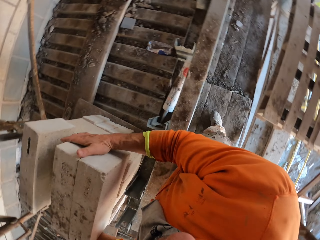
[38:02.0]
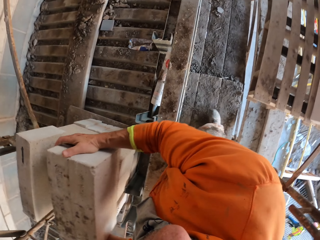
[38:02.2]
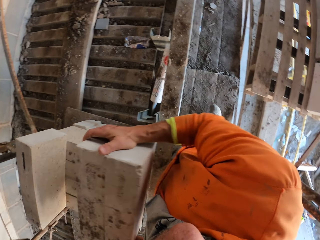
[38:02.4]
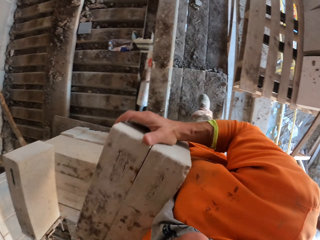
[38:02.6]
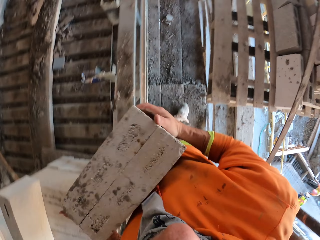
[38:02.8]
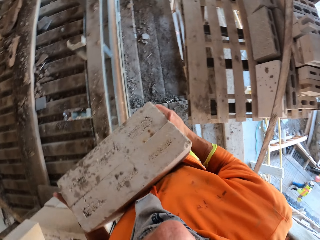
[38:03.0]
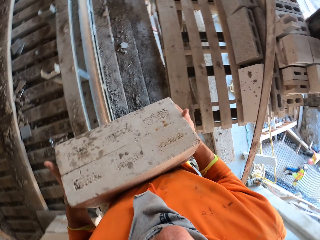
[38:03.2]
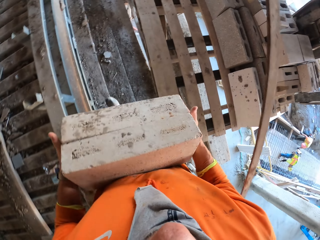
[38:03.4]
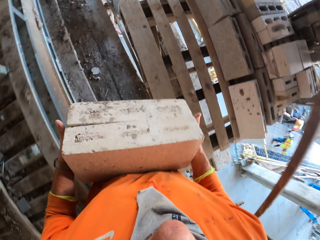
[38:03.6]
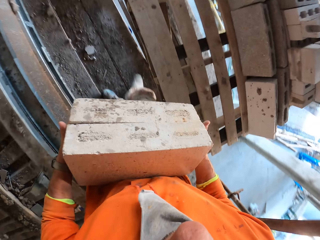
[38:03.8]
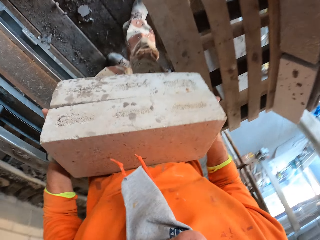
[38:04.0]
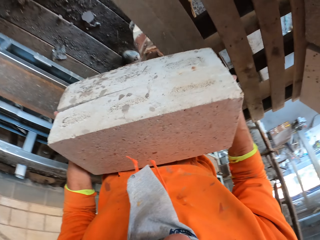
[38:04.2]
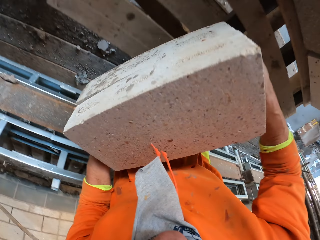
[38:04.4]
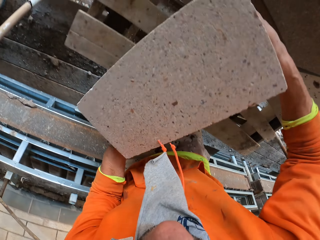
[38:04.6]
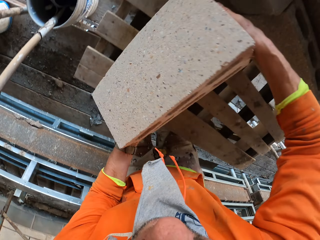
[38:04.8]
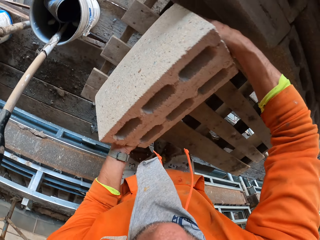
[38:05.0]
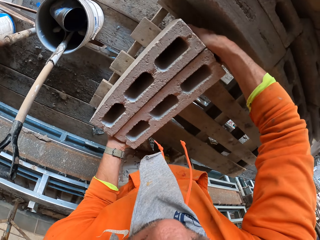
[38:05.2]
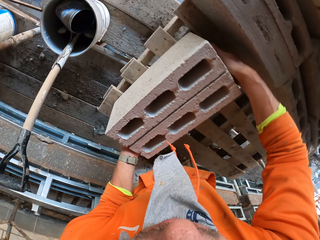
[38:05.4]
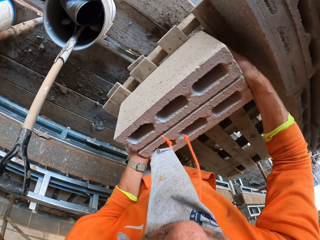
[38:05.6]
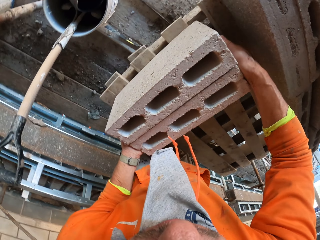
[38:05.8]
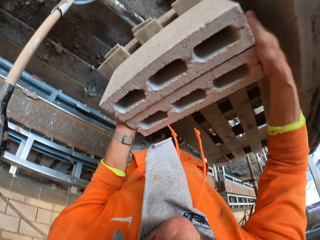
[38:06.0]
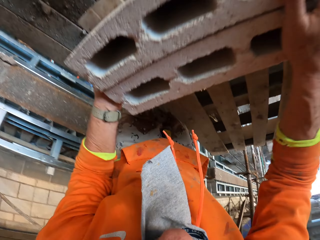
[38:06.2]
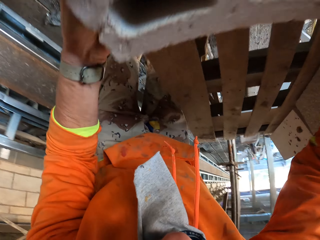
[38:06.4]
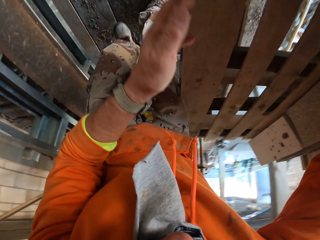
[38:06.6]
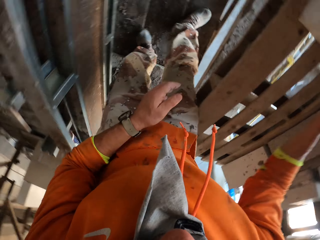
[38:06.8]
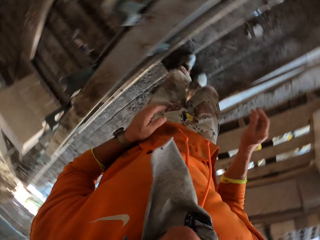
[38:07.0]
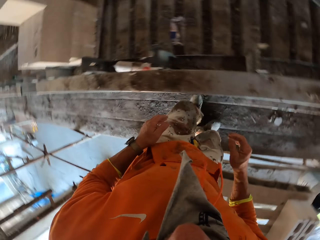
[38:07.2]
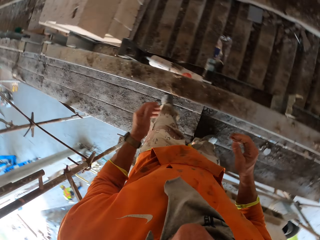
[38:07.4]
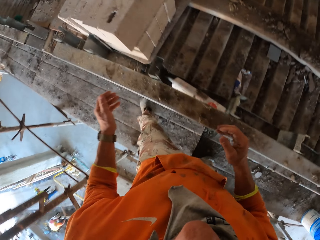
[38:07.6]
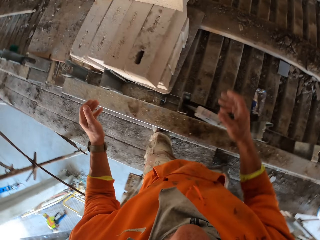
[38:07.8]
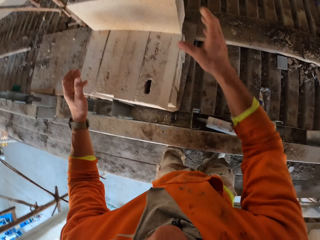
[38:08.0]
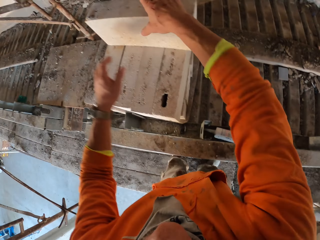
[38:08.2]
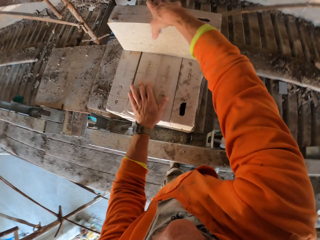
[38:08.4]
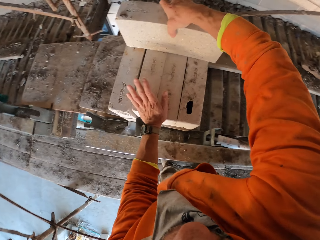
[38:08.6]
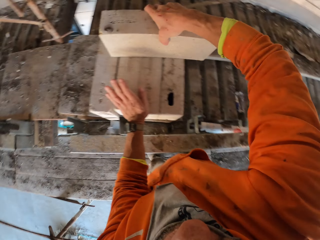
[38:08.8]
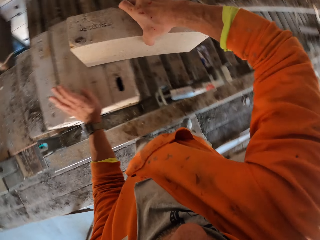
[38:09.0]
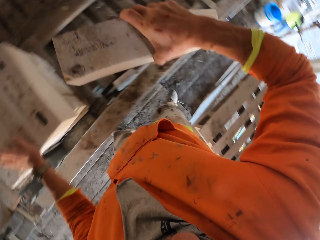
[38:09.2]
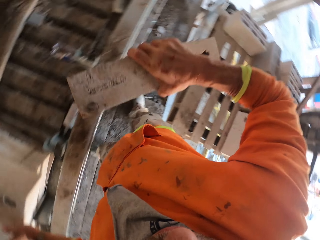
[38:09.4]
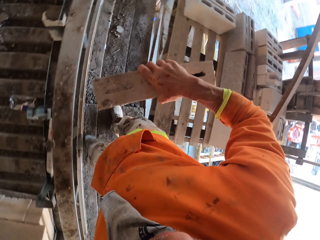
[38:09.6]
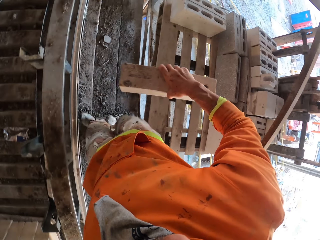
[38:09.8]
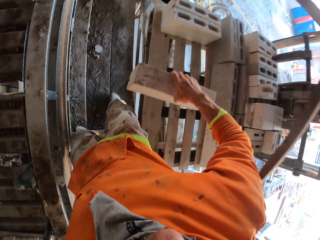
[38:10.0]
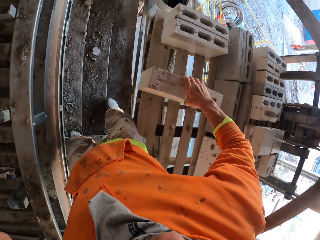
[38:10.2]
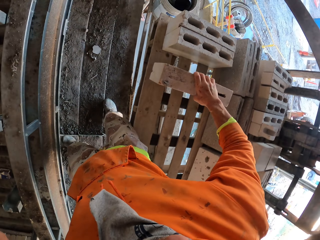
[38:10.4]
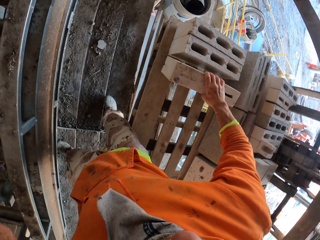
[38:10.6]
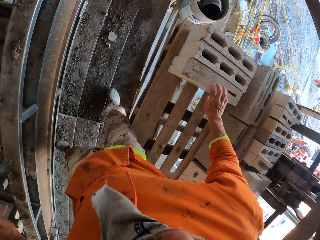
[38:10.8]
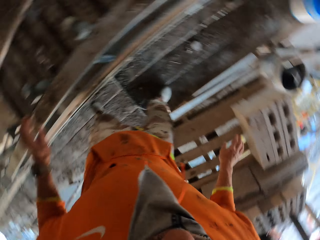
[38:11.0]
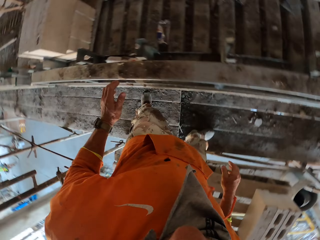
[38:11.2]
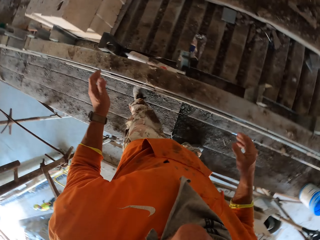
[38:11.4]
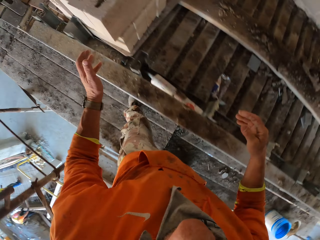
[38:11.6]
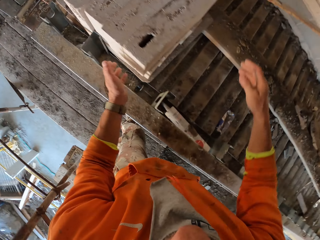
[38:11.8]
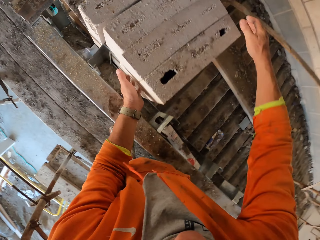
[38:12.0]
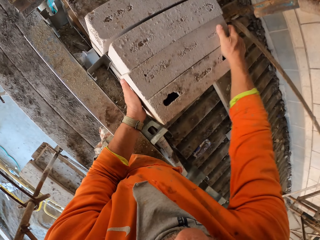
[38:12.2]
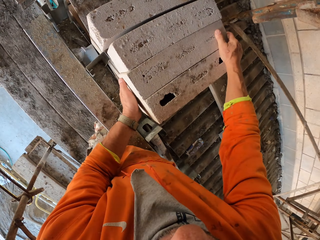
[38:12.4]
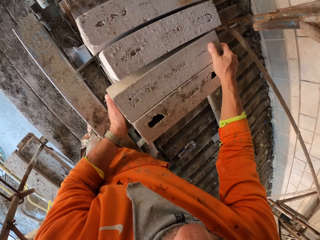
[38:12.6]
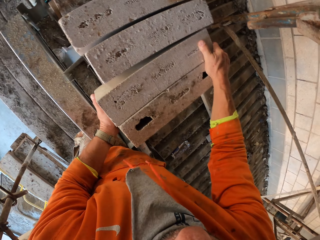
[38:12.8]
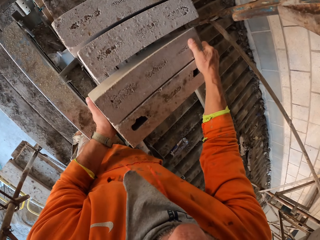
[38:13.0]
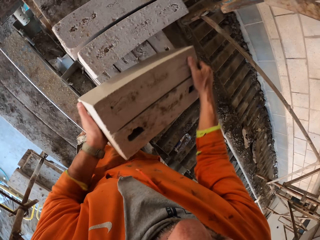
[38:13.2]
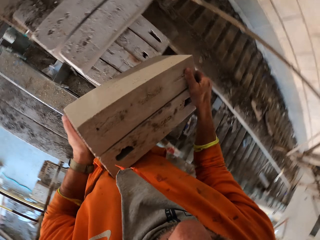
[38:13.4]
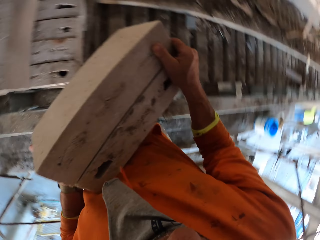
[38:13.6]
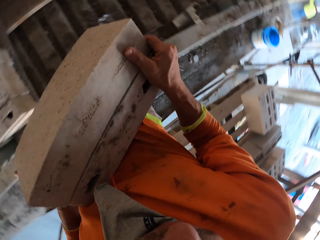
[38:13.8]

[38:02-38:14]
The camera wearer picks a brick with both hands. They turn around. They walk. They place the bricks on the palette wood. They move around. They walk backwards. They pick a brick with the right hand. They rest a hand on the blocks. They move around. They place a brick on the palette wood. They turn around. They move around. They pick a brick with both hands.

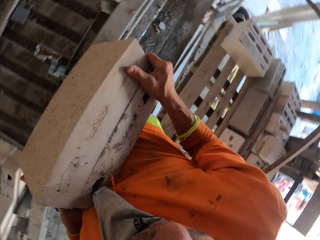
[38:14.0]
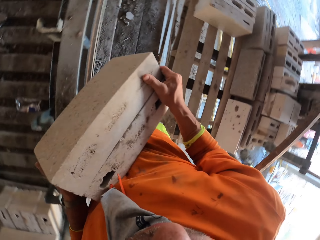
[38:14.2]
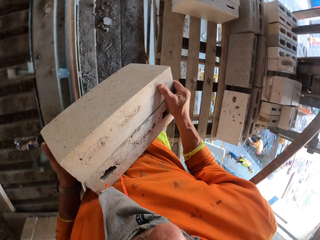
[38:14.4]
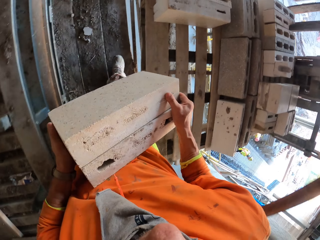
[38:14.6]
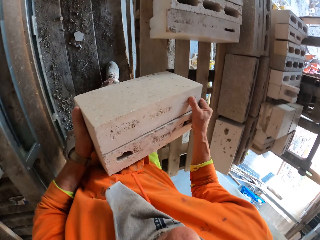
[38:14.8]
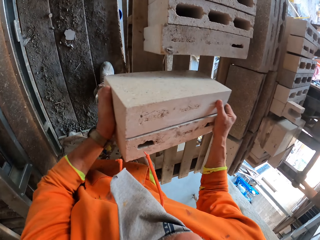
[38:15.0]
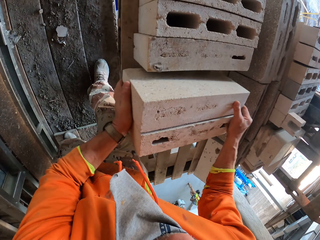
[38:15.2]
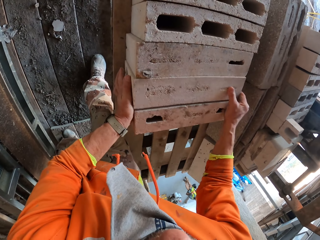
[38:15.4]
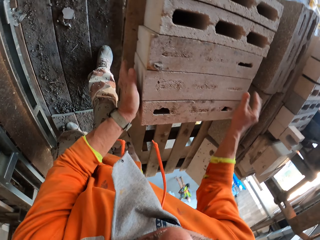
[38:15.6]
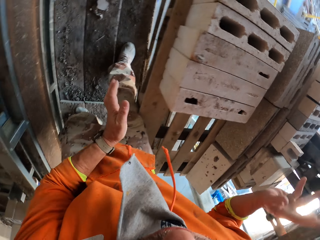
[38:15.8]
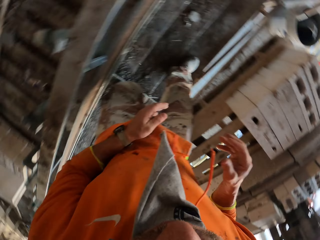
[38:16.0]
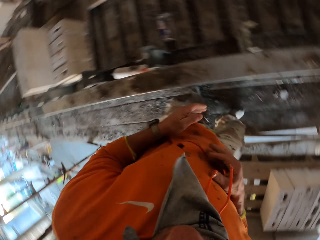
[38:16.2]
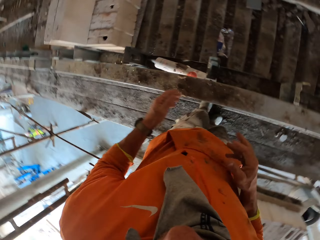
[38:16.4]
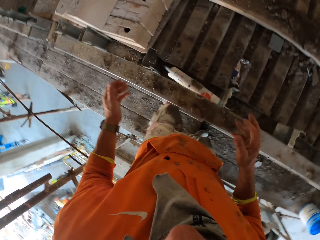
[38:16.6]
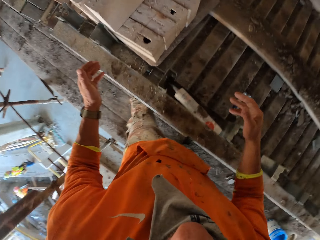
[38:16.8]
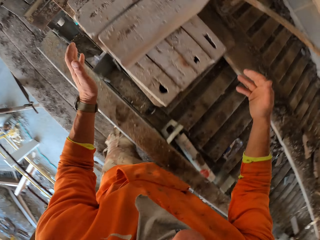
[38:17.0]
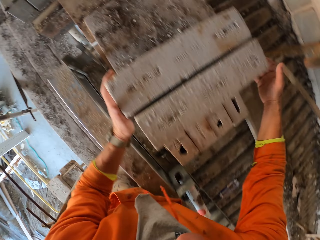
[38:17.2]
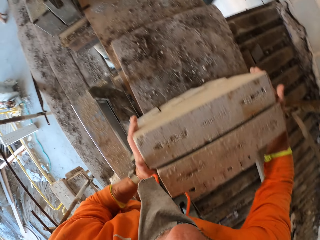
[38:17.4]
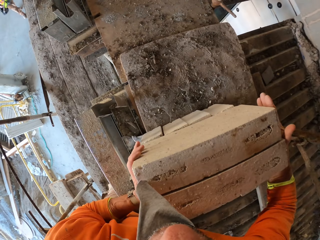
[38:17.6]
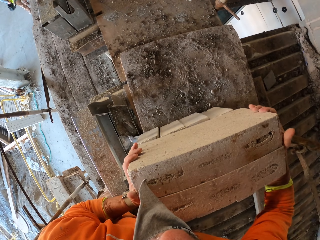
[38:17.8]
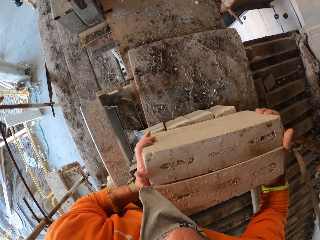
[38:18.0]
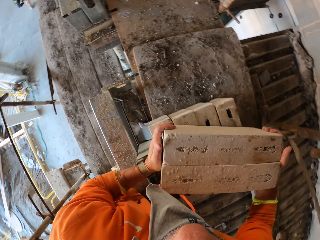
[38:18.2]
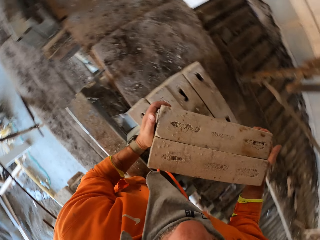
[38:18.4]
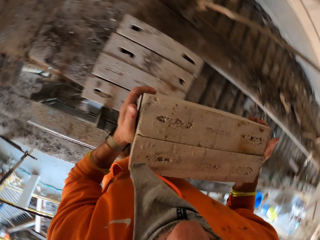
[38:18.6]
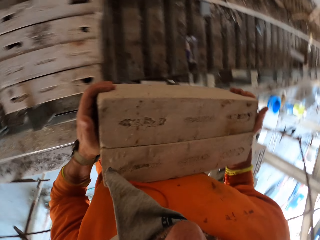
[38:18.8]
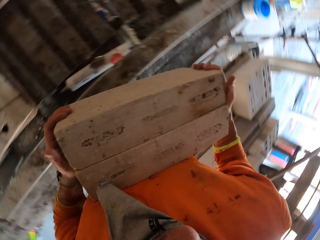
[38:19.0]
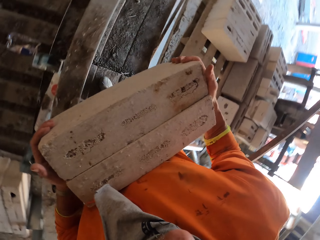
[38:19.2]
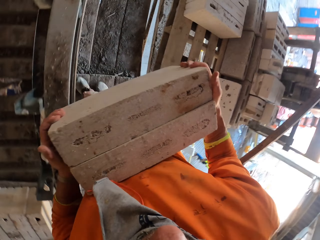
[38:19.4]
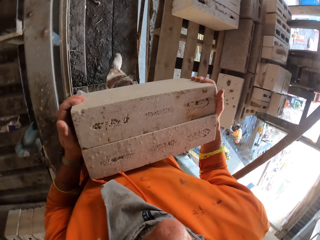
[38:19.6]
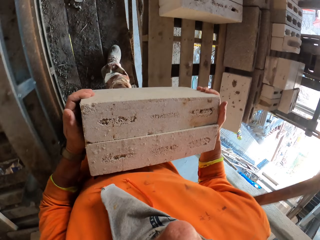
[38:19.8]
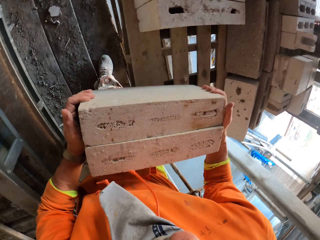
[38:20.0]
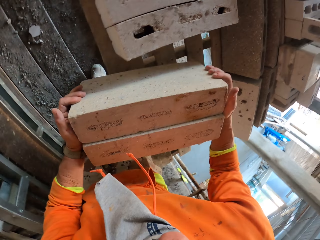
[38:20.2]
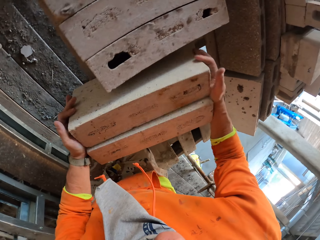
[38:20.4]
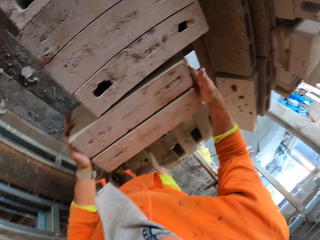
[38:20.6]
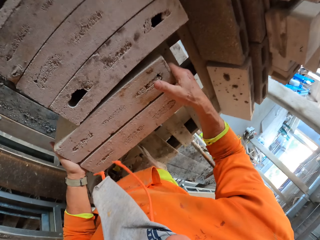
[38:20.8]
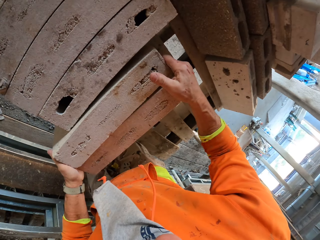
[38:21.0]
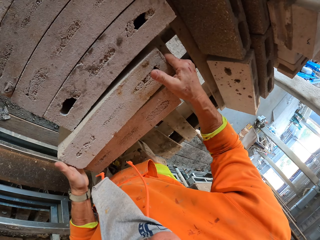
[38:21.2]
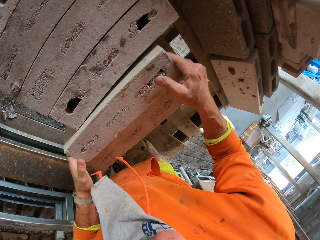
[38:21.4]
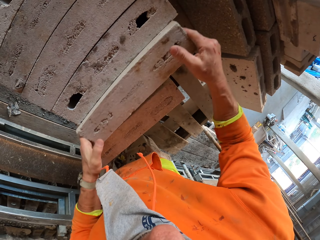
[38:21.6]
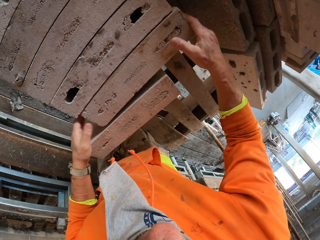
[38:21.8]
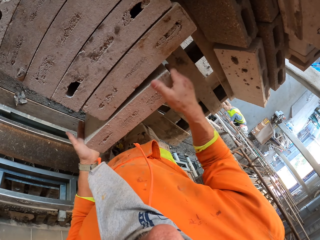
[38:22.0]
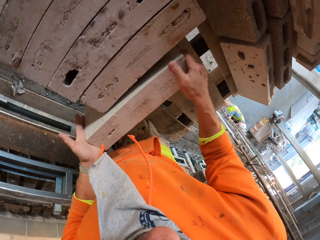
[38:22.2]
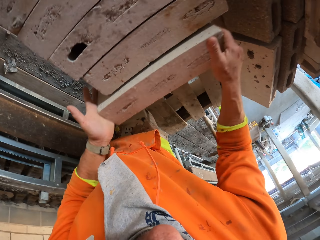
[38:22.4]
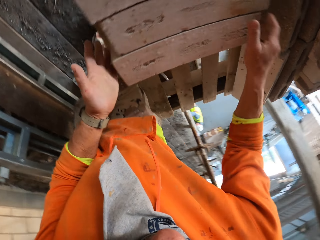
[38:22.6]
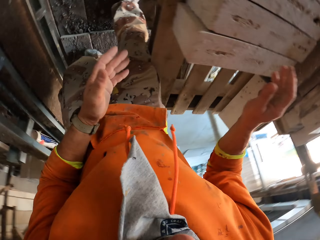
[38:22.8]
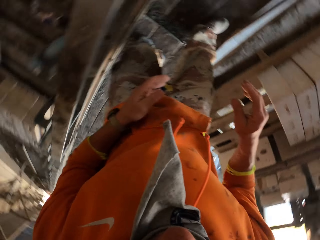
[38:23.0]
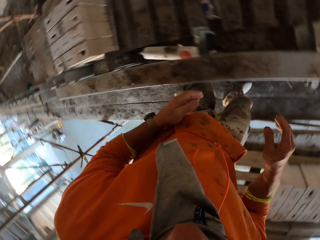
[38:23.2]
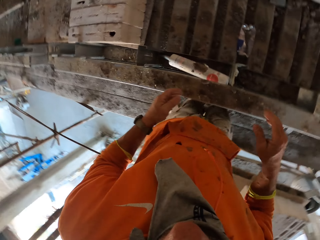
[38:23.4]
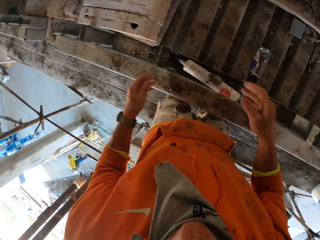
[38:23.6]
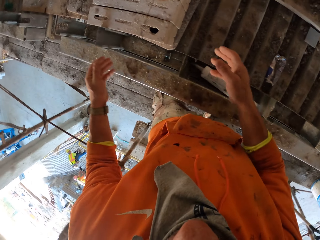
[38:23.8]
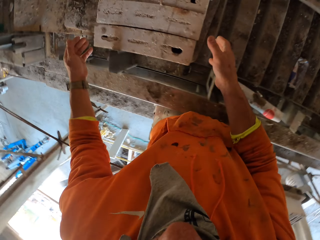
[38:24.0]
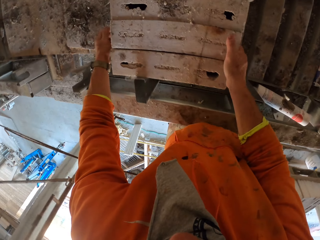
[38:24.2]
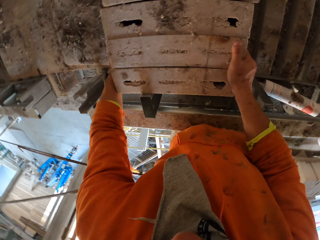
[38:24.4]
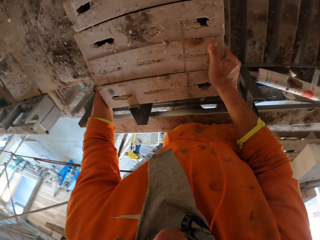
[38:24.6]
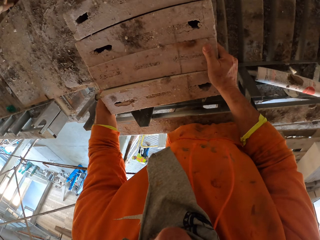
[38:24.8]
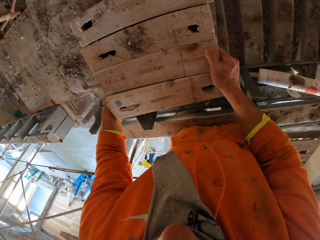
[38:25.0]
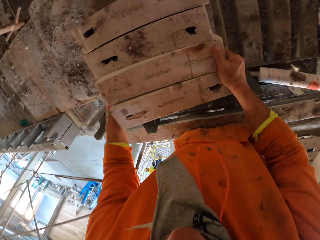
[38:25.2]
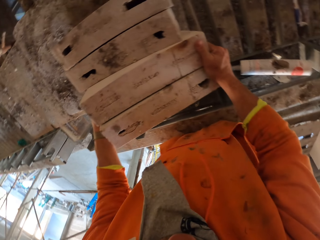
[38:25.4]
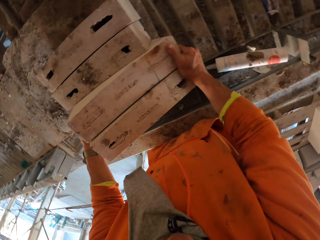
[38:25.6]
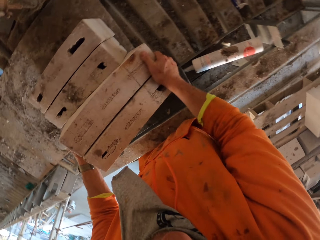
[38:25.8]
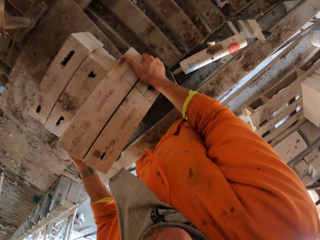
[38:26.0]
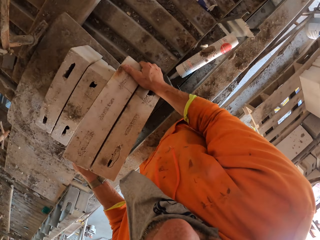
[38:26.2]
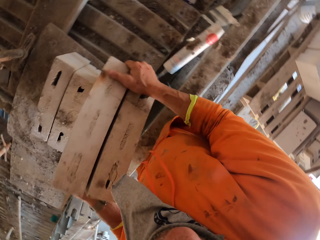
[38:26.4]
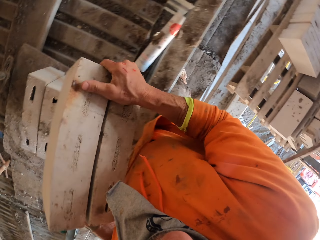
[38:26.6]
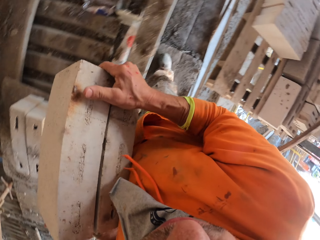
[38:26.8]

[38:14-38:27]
The camera wearer moves around. They turn around. They place bricks on the palette wood. They move around. They turn around. They pick a brick with both hands. They move around. They turn around. They place bricks on the palette wood. They reposition a block. They reposition the block again. They move around. They turn around. They pick a brick with both hands.
